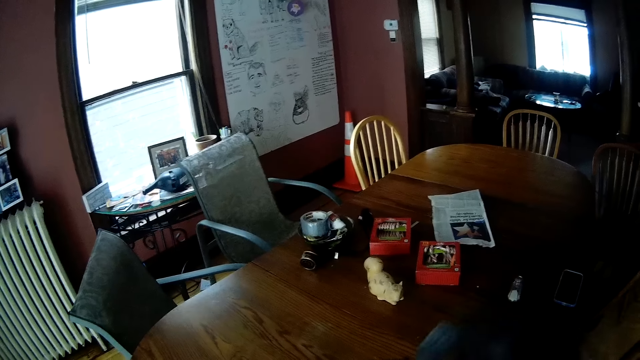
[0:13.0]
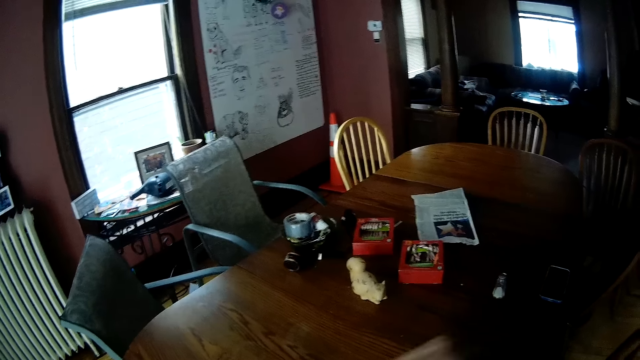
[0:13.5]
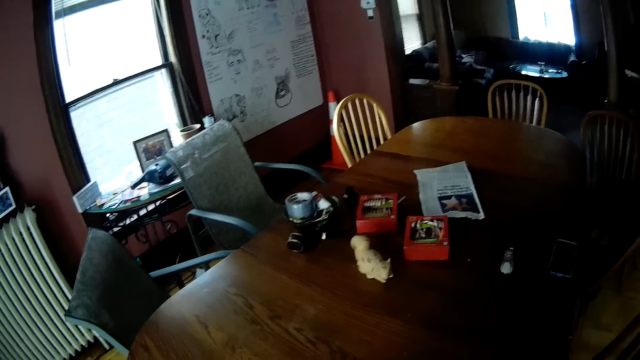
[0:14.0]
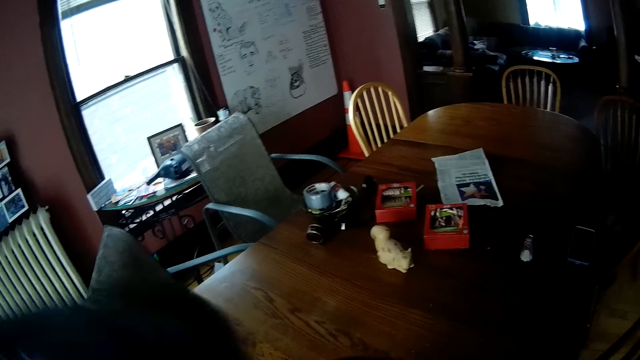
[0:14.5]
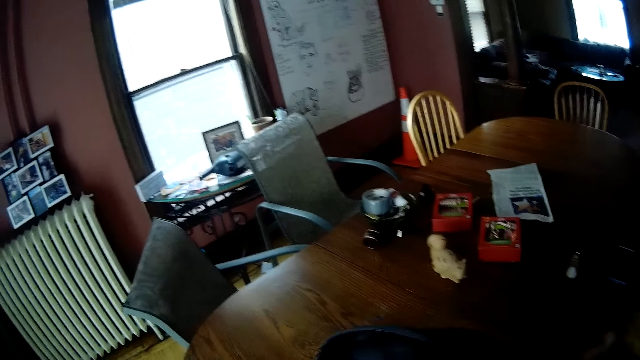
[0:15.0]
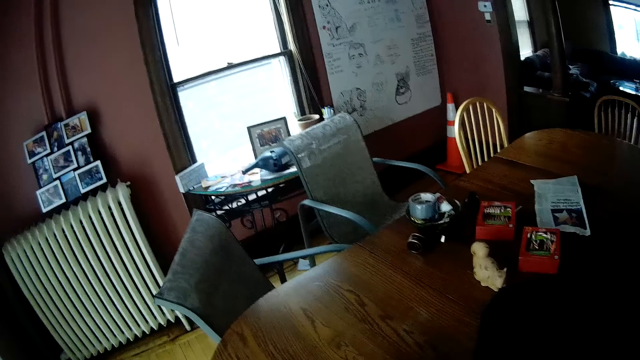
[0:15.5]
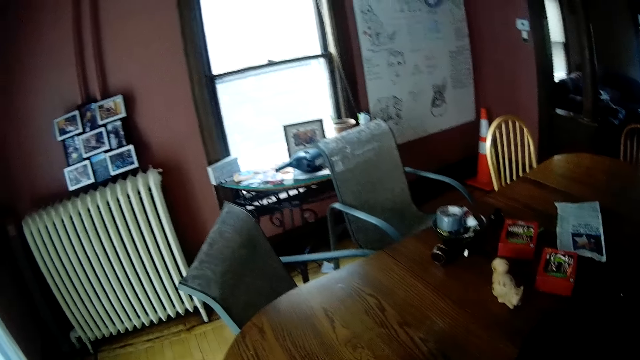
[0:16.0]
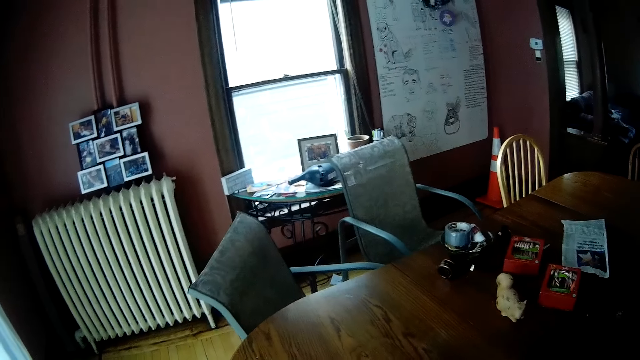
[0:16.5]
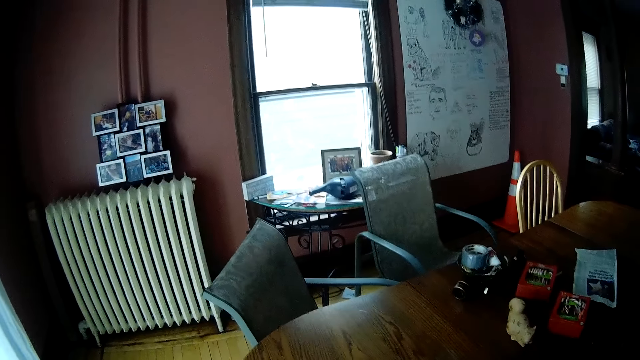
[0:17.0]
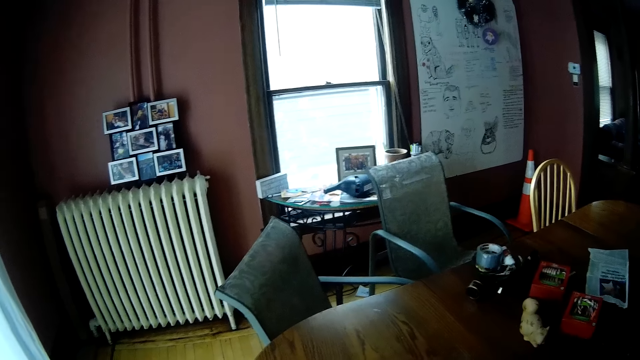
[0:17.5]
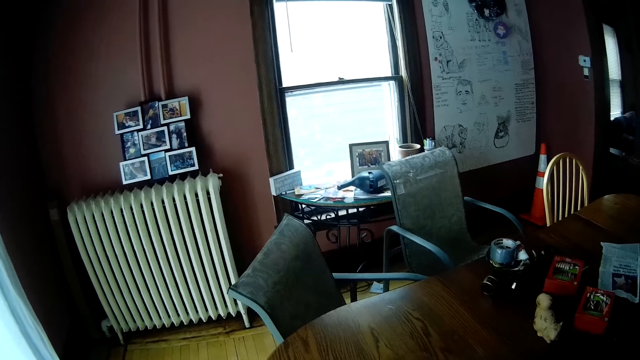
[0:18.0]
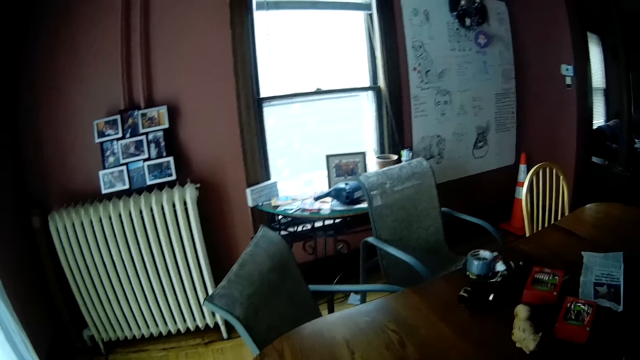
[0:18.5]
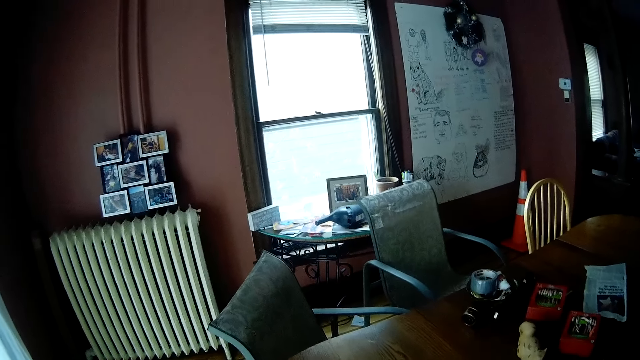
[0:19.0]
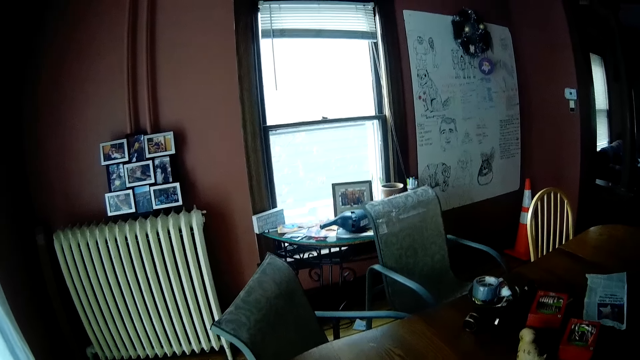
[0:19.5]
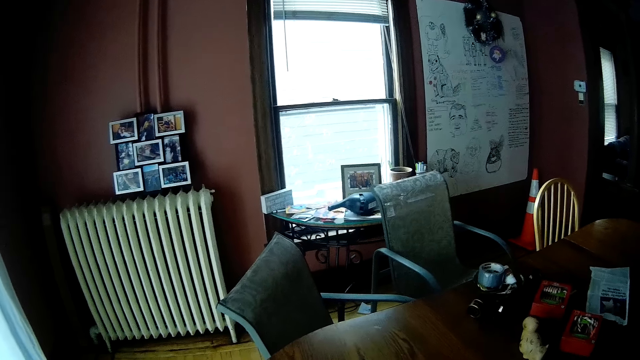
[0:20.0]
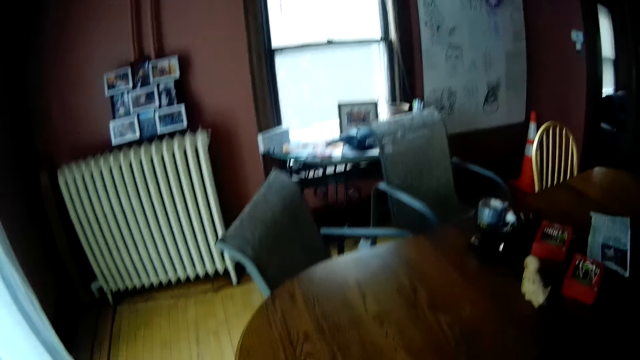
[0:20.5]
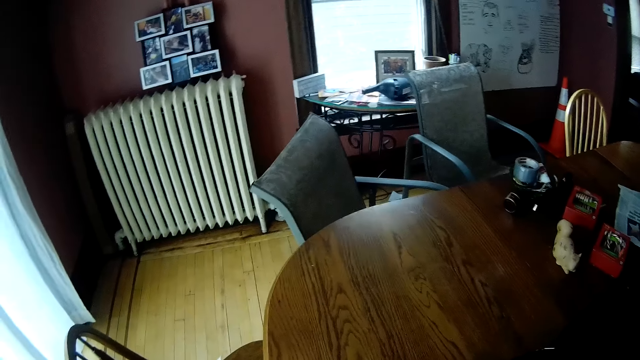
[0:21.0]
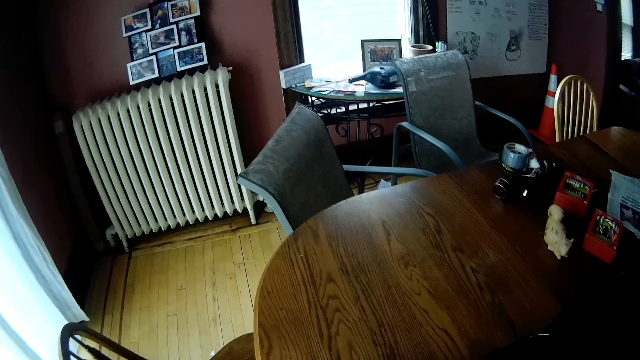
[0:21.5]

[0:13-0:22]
The camera wearer looks around. He touches the bag on the dining table with his left hand. He slides the bag across the dining table with his right hand.

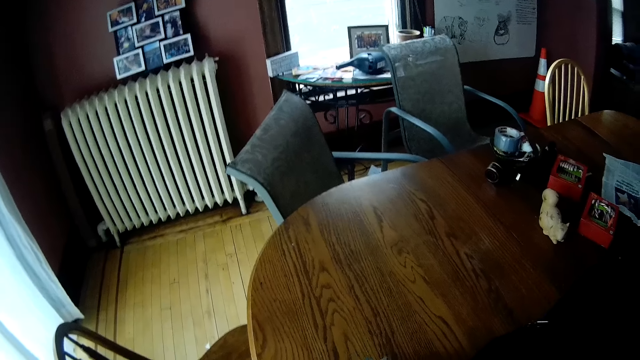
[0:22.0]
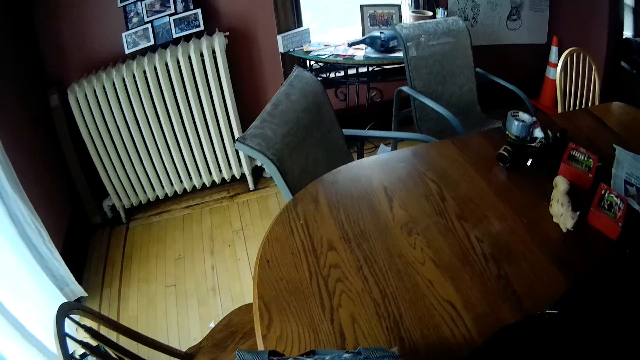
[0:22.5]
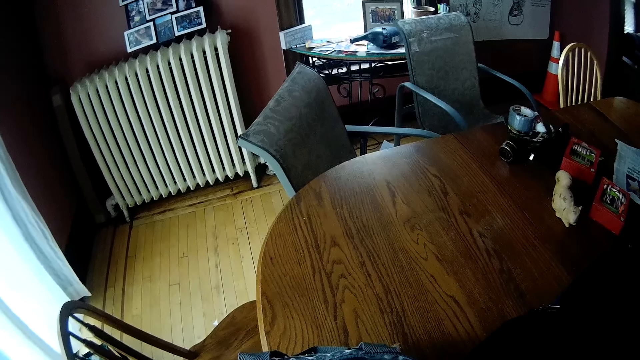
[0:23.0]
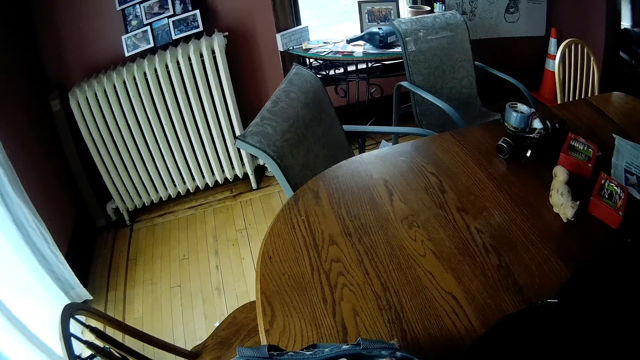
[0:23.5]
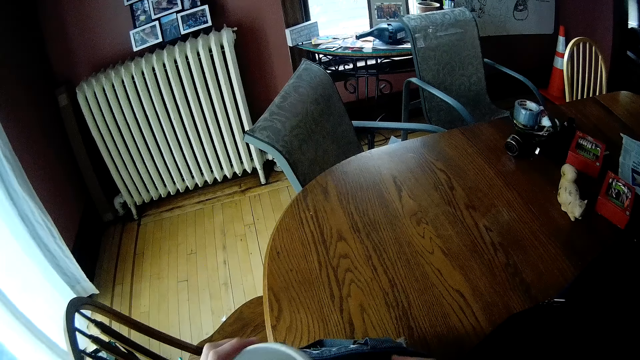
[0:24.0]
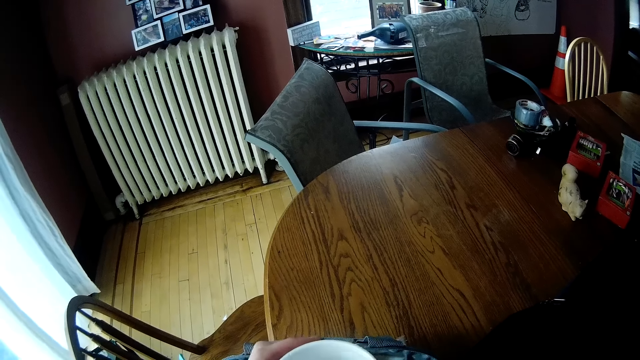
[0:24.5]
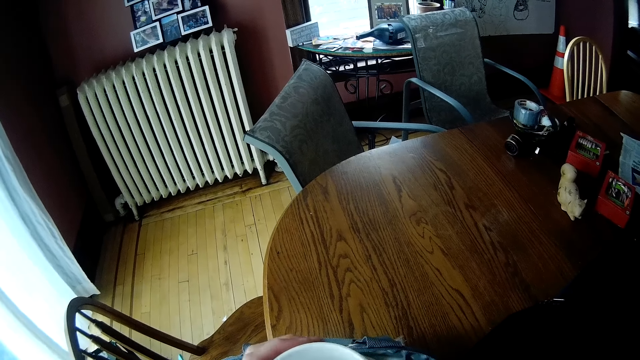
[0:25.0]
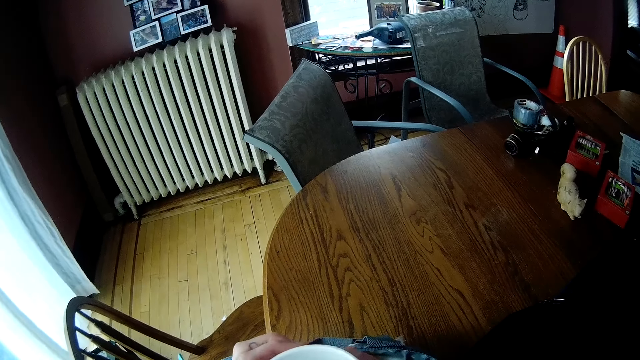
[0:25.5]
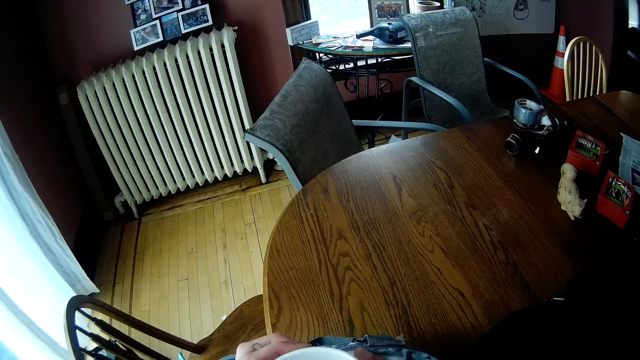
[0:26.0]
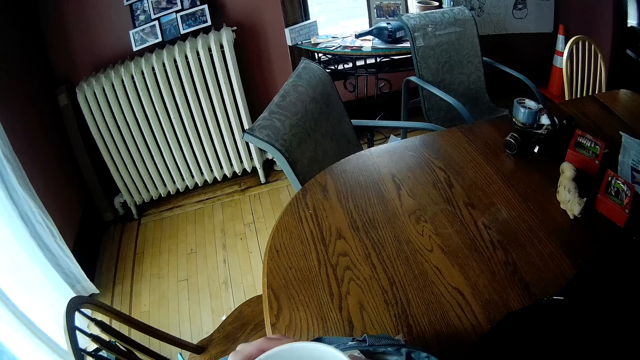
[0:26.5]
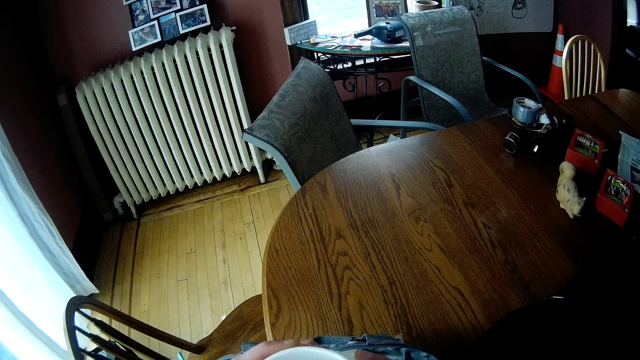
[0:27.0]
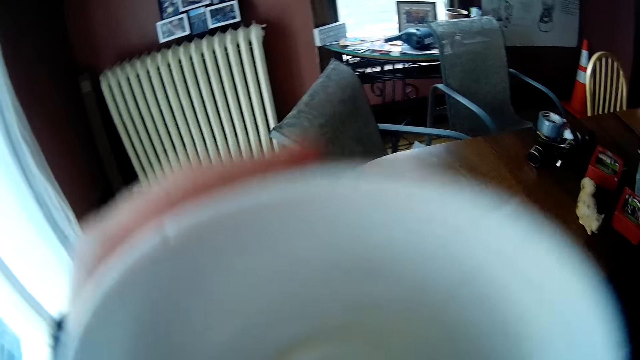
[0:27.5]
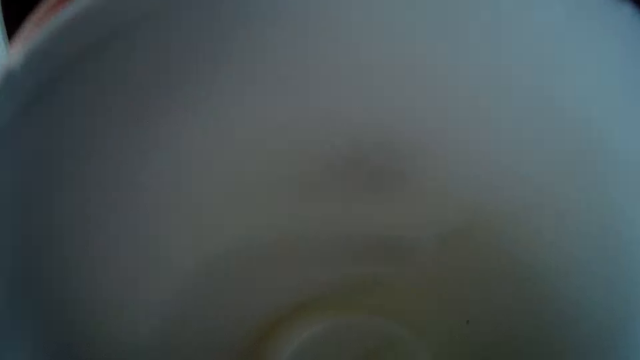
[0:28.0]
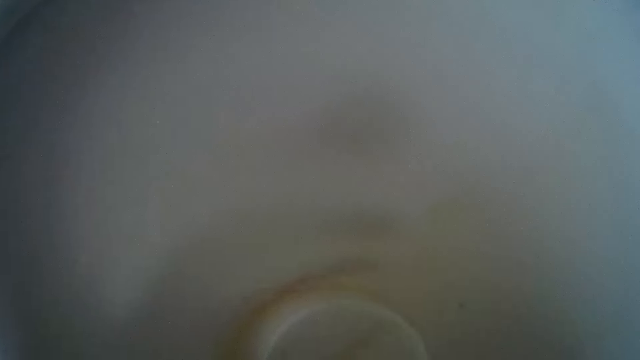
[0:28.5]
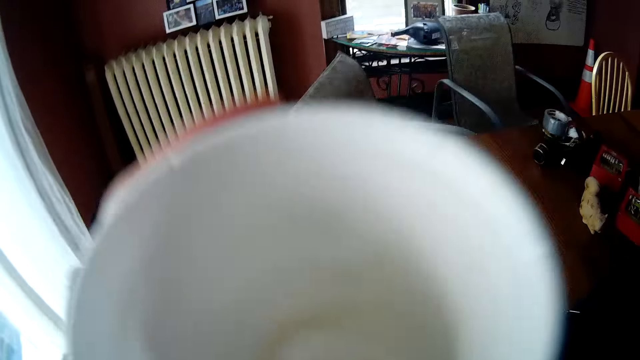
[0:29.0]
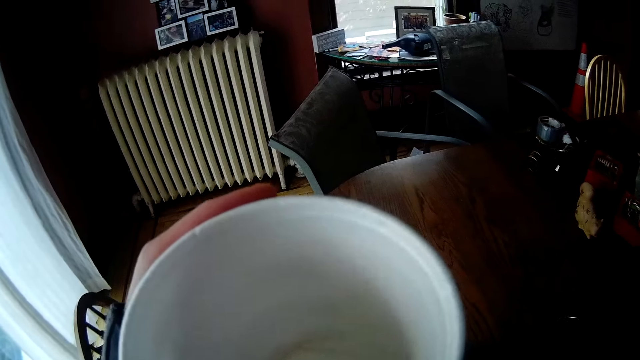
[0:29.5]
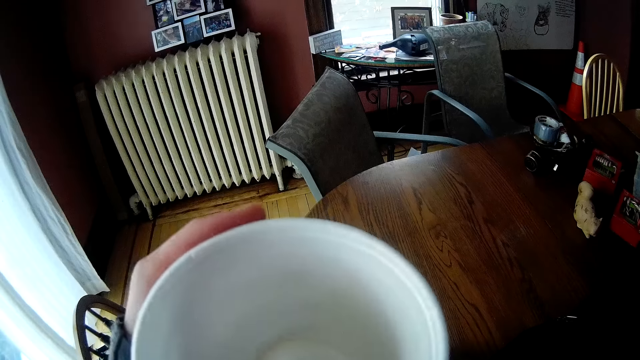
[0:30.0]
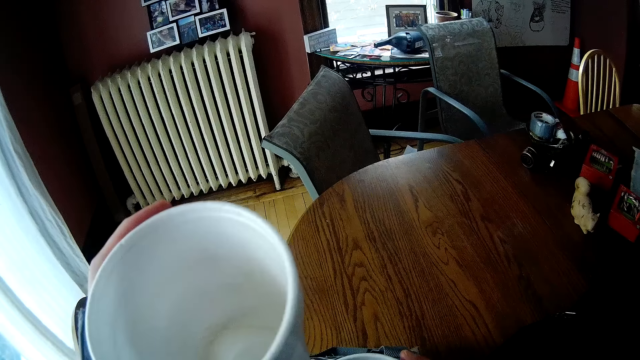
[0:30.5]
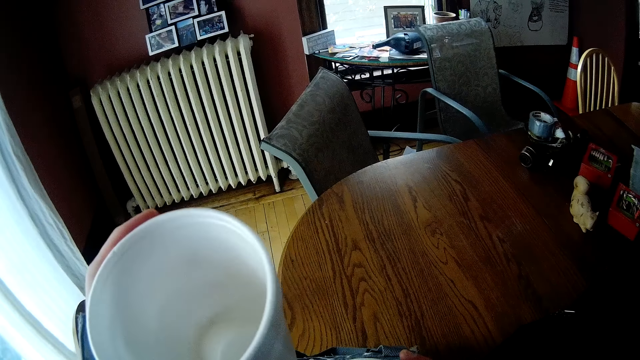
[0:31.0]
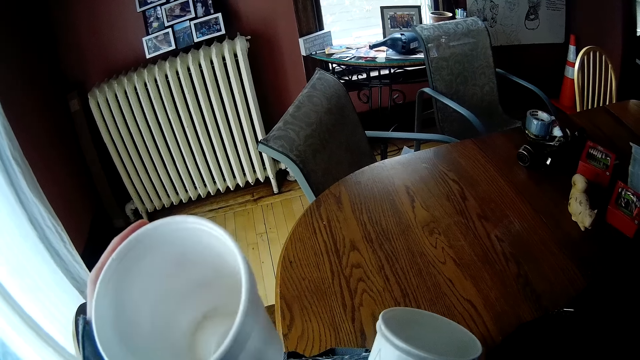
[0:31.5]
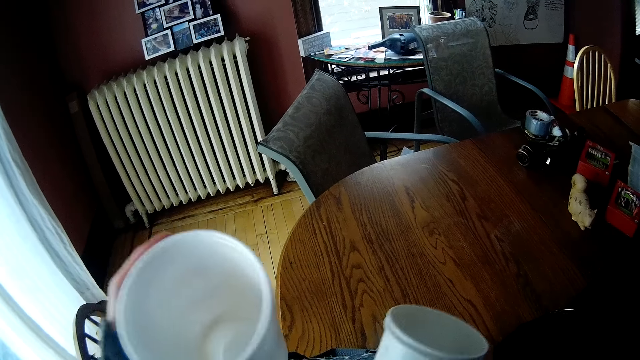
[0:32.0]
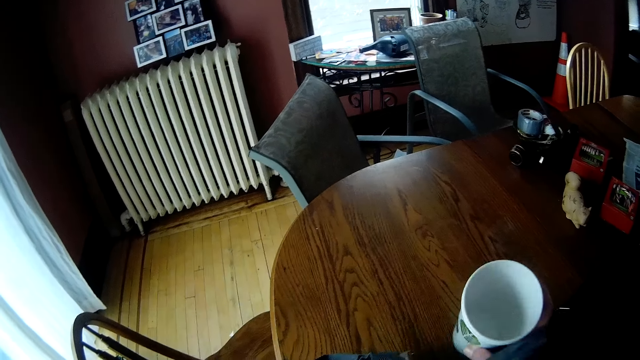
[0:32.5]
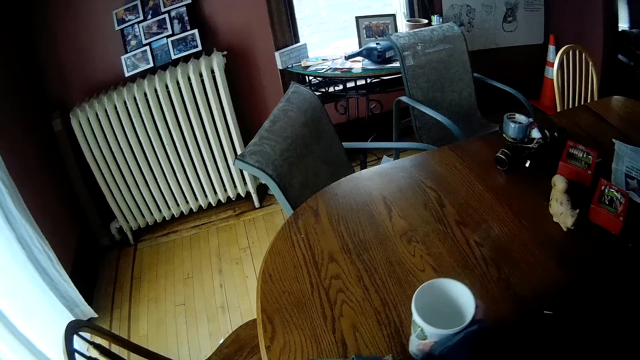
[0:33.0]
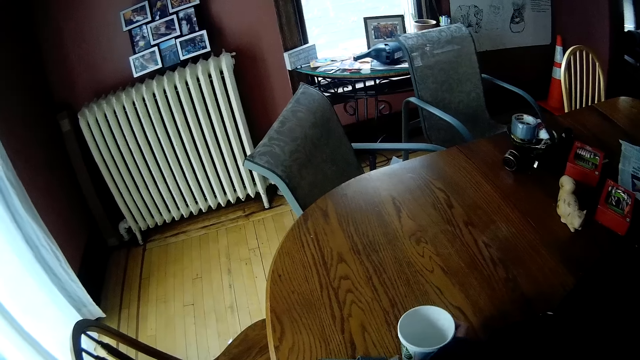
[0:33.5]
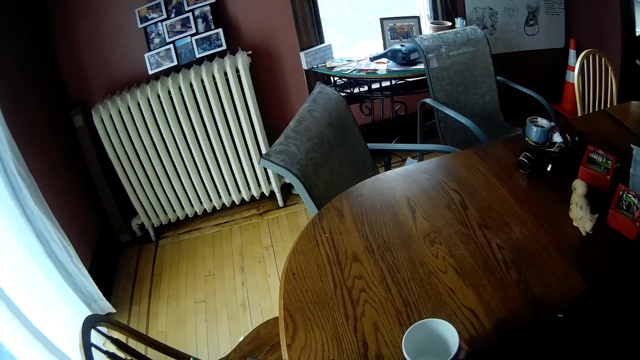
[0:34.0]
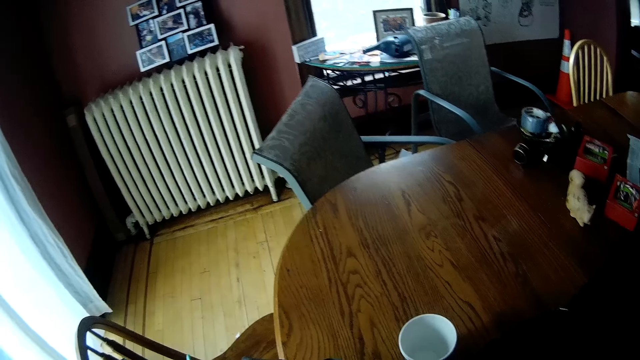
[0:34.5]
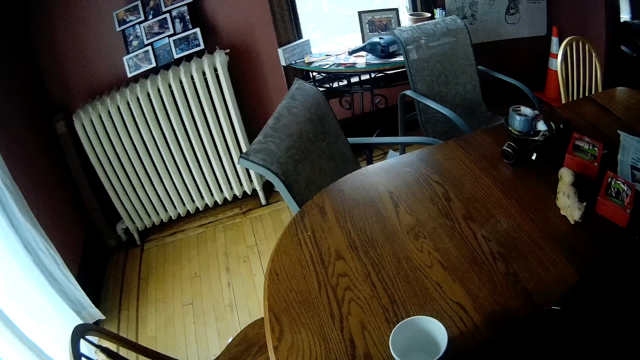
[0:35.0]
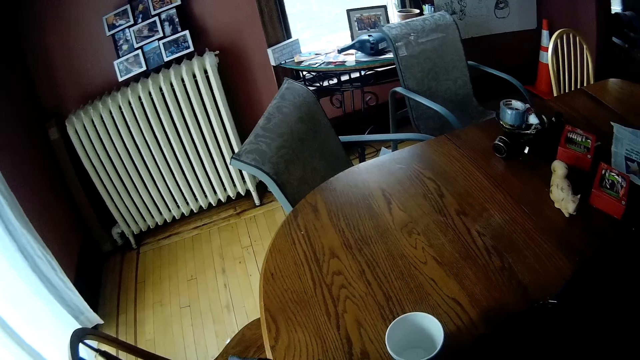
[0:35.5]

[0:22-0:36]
The camera wearer puts his right hand in a bag on the dining table. He brings out a cup from the bag on the dining table with his left hand. He holds the cup with both his hands. He moves the hands. He examines the cup. He lifts the cup to his face with his left hand. He puts down the cup with his left hand. He holds the cup with his right hand. He places the cup on the dining table with his right hand. He examines the cup.
